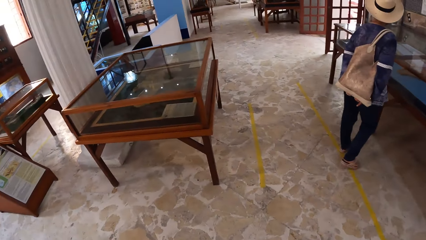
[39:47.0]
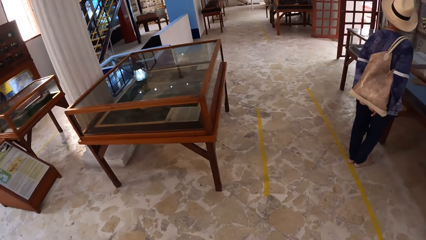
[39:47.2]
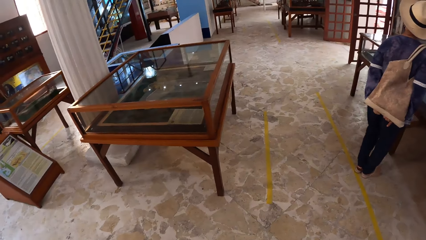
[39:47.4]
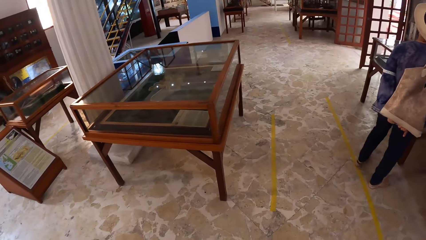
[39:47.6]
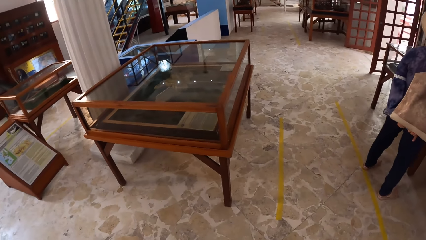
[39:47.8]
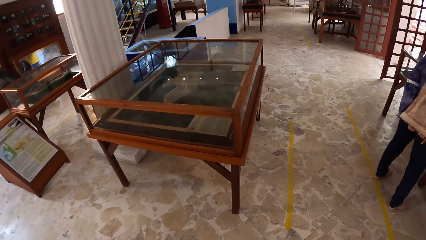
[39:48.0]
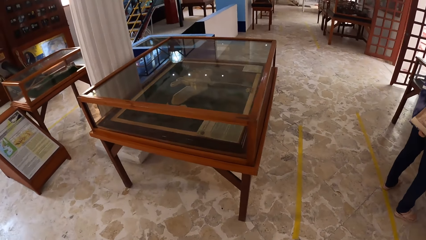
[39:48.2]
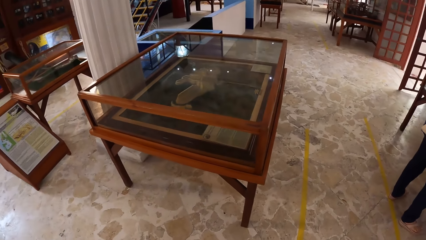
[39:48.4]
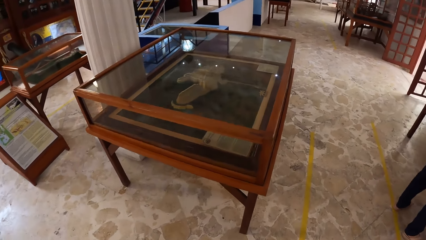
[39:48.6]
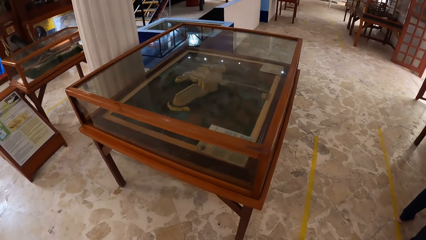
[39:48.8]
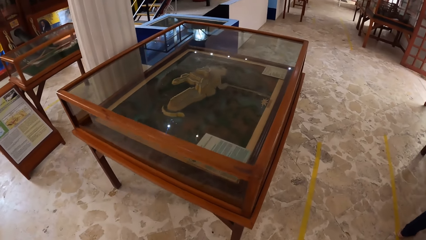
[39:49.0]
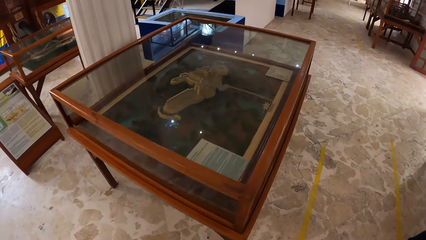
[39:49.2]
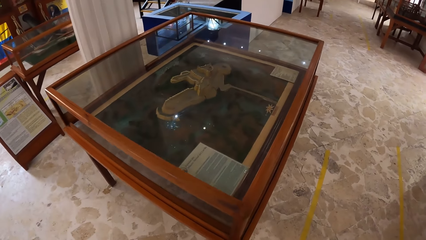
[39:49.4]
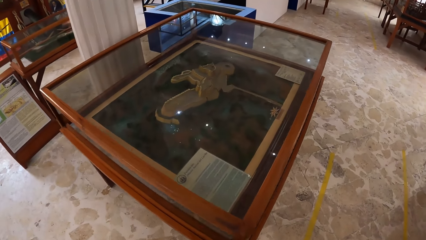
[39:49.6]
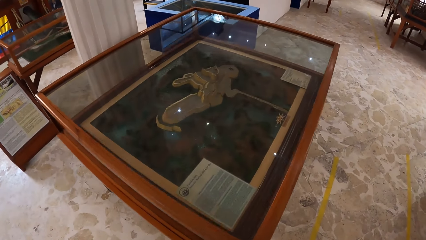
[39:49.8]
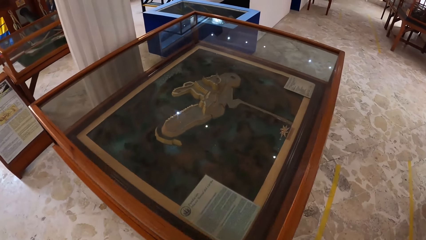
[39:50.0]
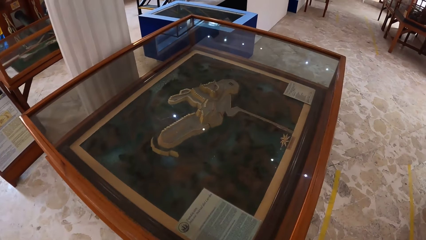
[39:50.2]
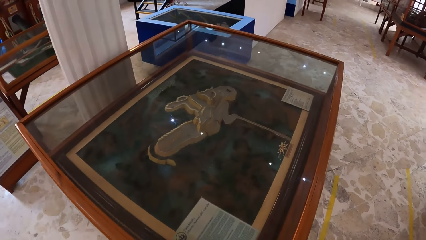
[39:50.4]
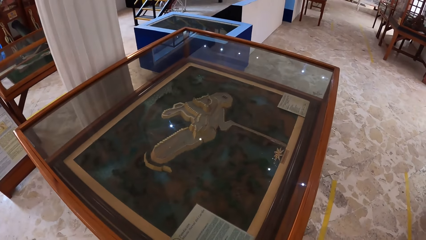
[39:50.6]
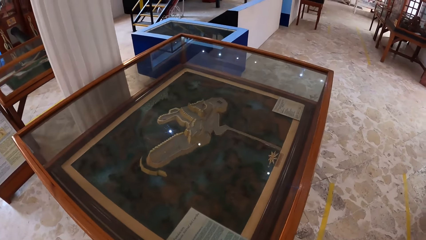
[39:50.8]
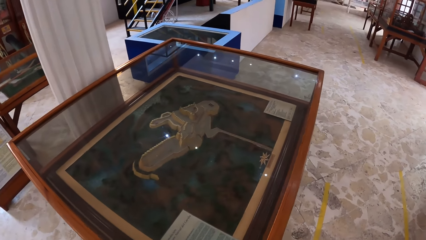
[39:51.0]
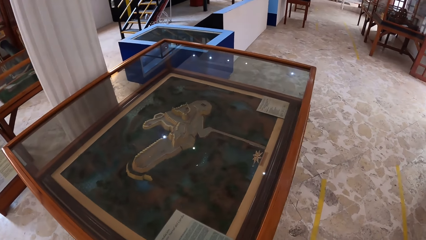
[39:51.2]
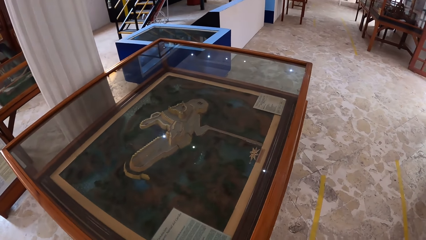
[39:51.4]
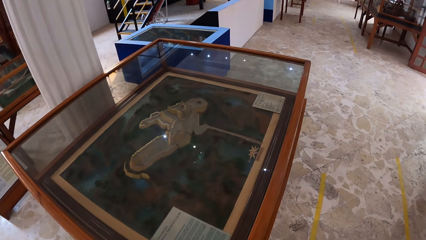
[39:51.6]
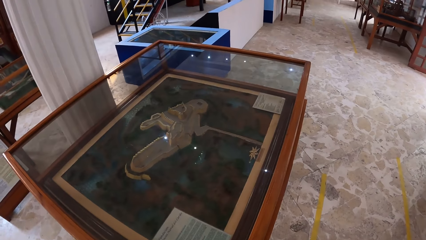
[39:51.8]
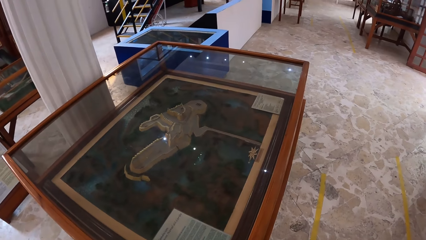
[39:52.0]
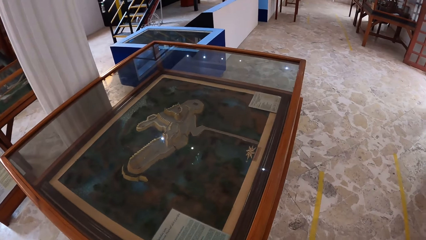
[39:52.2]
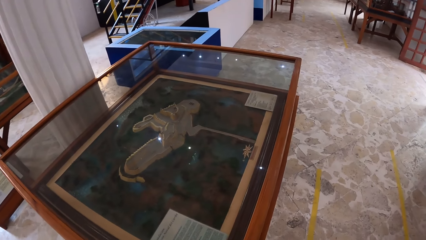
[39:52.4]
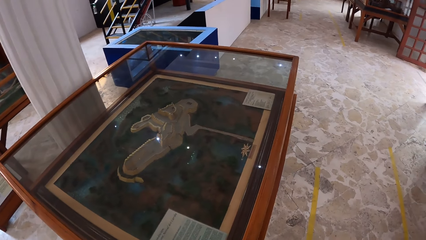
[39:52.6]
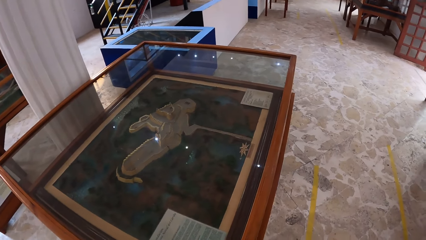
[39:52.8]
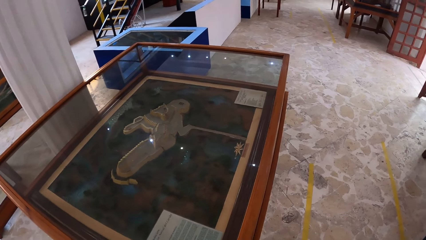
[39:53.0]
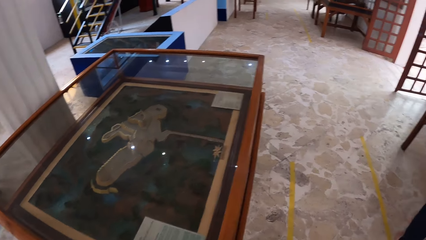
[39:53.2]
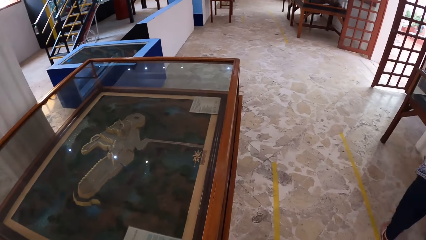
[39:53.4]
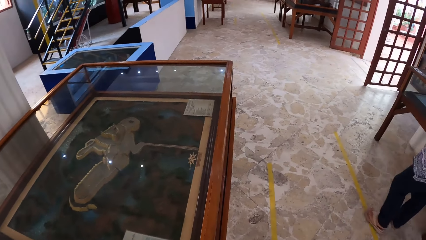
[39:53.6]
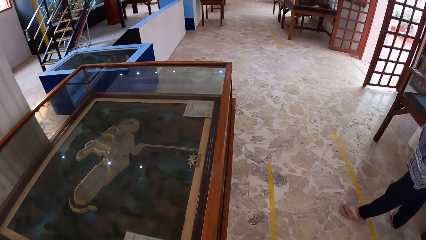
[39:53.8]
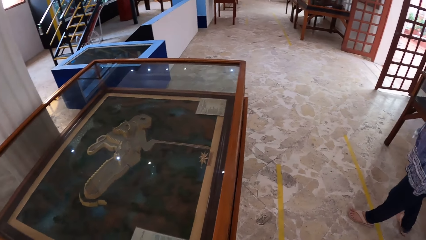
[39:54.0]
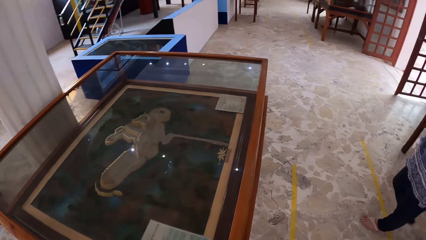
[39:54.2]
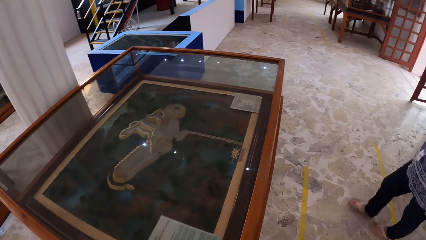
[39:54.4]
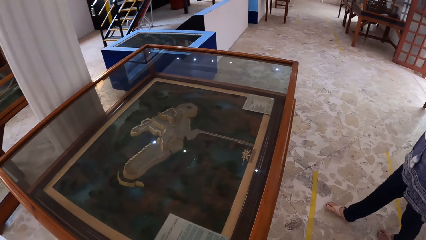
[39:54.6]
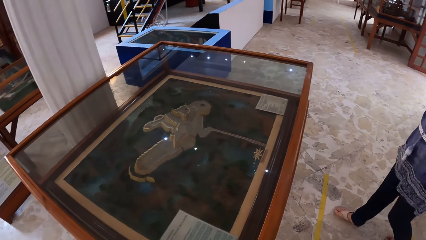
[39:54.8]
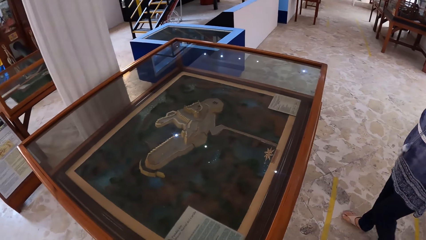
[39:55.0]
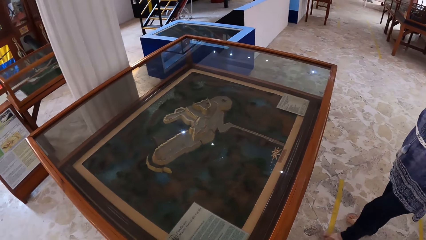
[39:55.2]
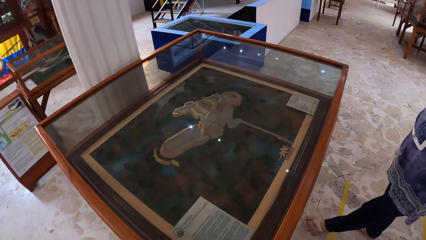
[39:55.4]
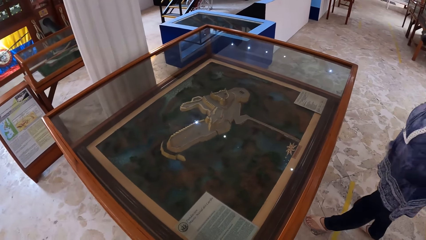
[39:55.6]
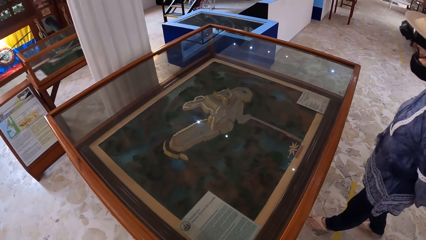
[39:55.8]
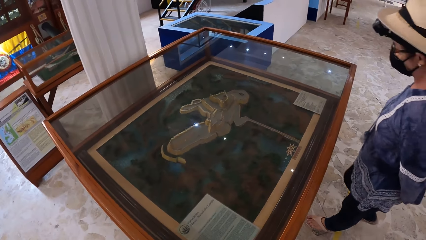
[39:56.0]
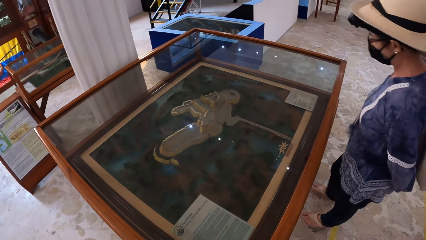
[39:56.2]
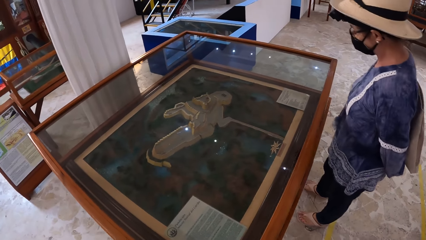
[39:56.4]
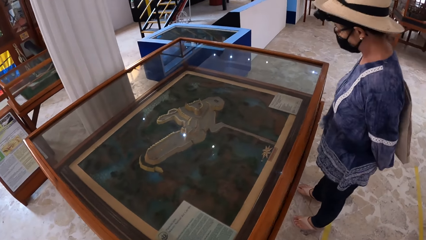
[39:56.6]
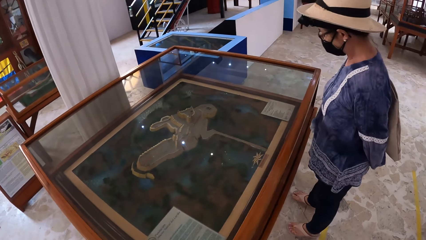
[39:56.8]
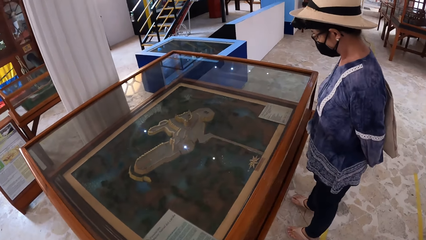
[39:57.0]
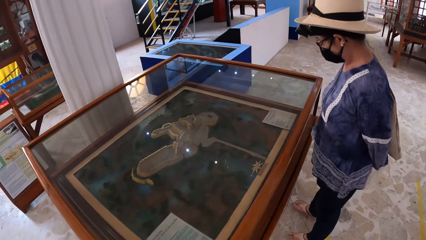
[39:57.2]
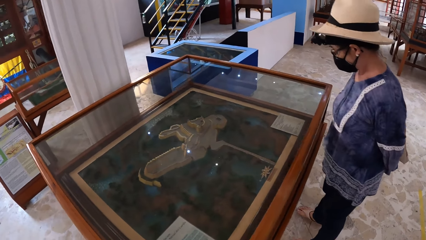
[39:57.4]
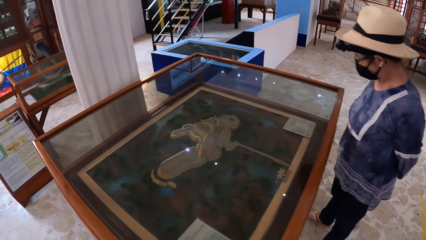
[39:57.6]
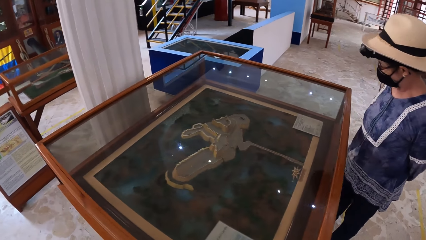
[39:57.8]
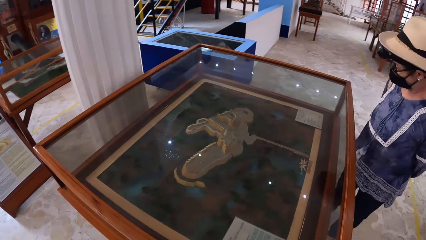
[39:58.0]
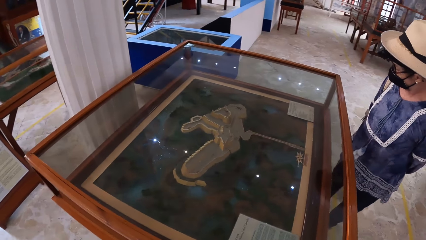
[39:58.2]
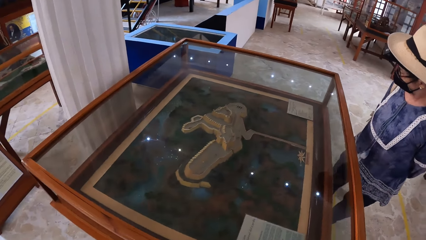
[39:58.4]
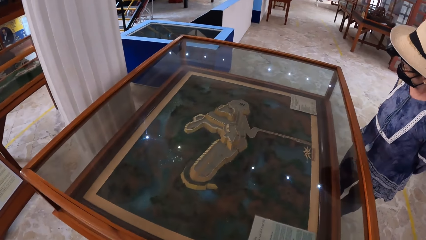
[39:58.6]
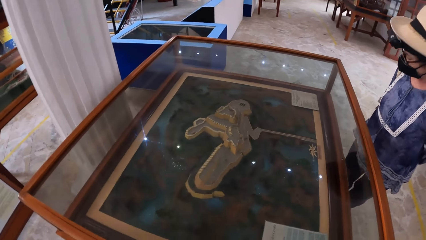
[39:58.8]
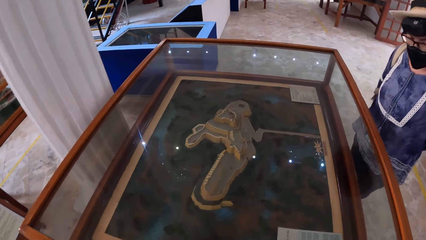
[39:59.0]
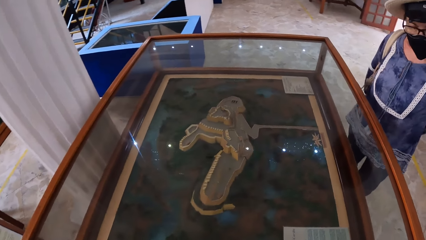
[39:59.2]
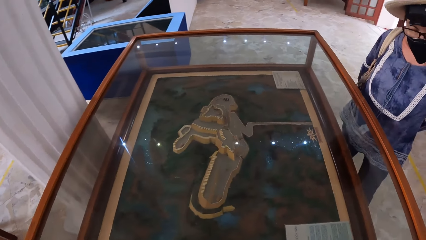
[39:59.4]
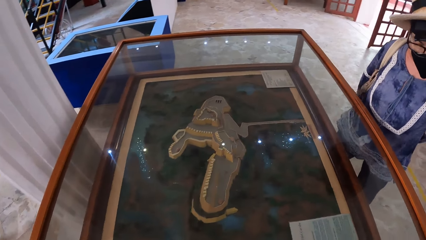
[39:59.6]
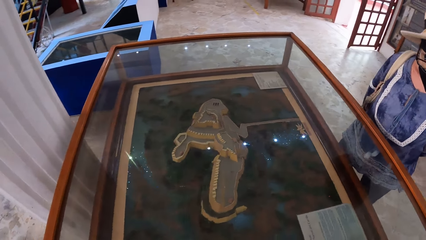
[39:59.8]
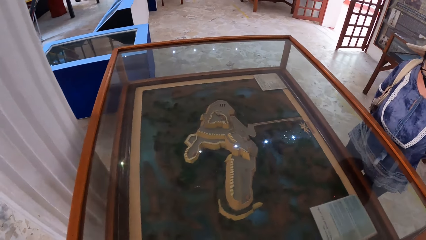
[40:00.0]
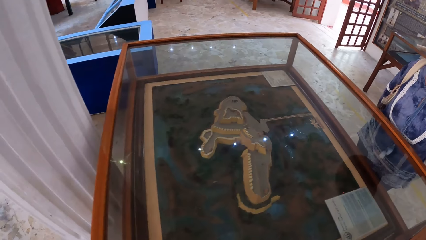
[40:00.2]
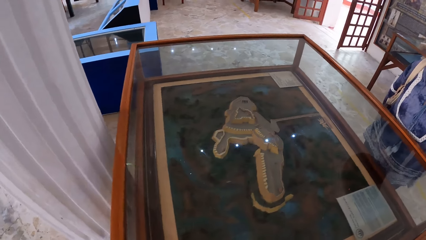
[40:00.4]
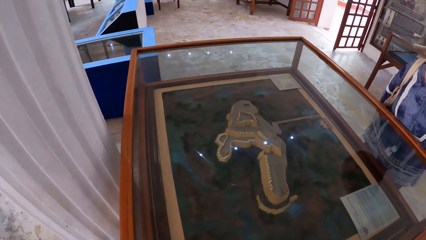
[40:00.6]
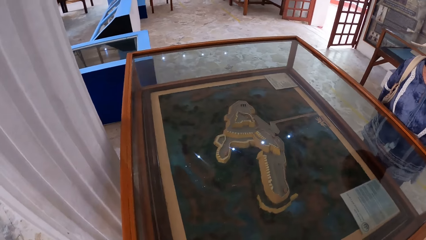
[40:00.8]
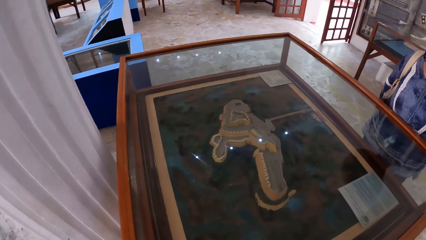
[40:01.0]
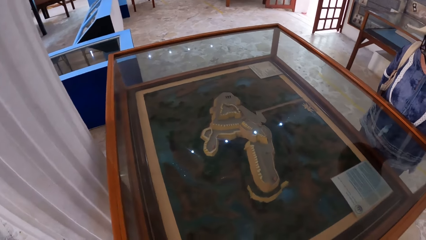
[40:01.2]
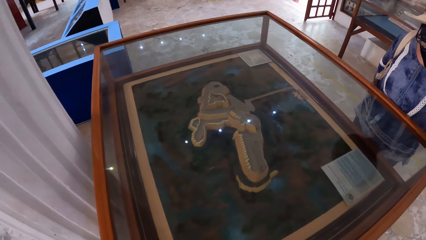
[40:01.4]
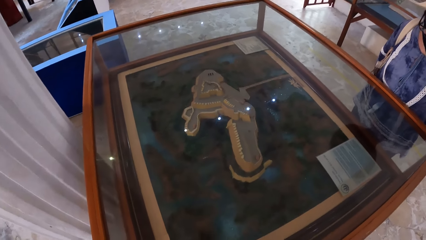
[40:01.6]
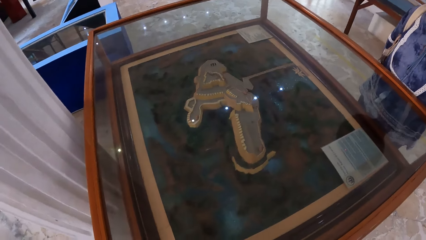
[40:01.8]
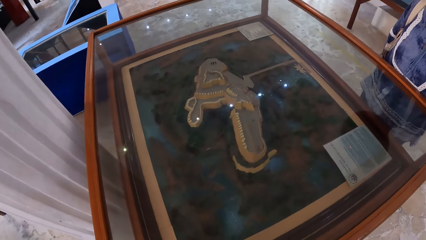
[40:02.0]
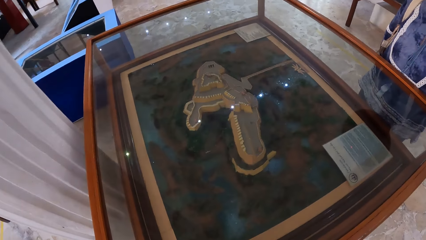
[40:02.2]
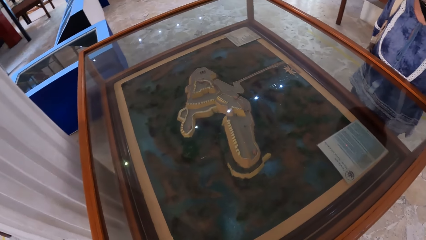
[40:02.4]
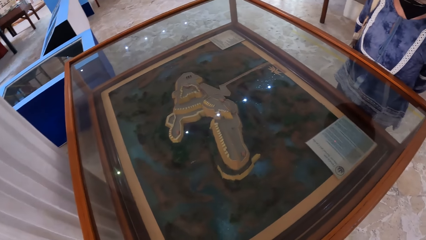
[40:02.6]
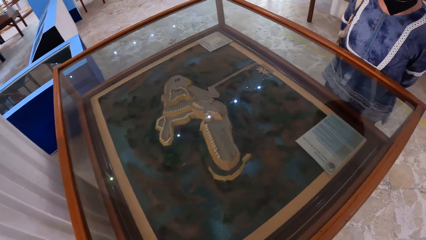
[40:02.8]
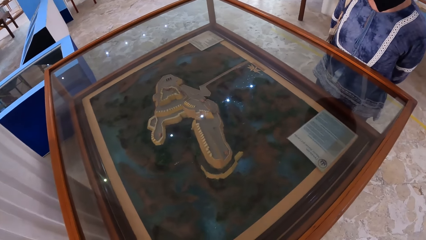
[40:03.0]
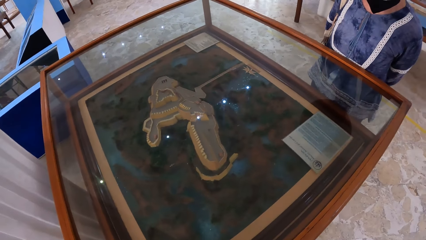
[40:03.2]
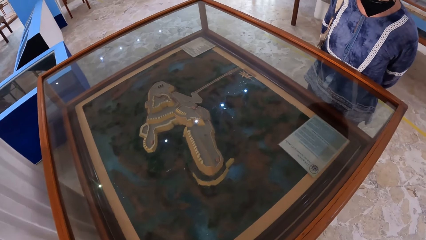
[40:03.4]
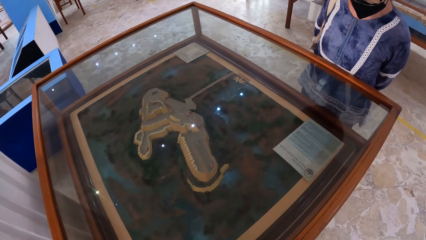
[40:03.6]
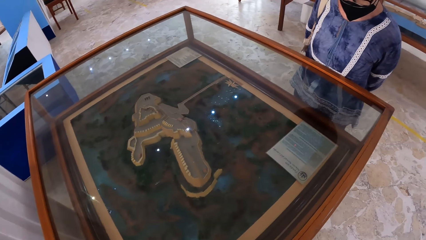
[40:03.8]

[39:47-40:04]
The camera wearer walks towards an artifact in a show glass. They walk around and look around. The woman walks towards the artifact in the show glass.
